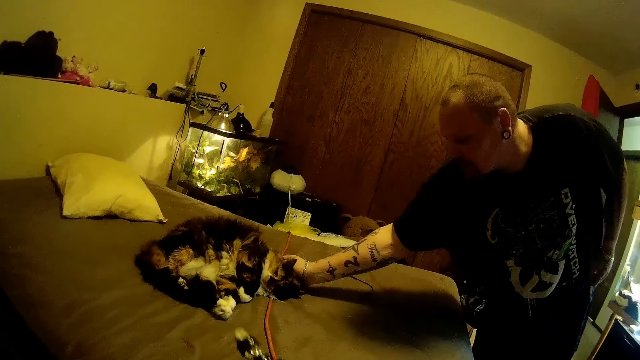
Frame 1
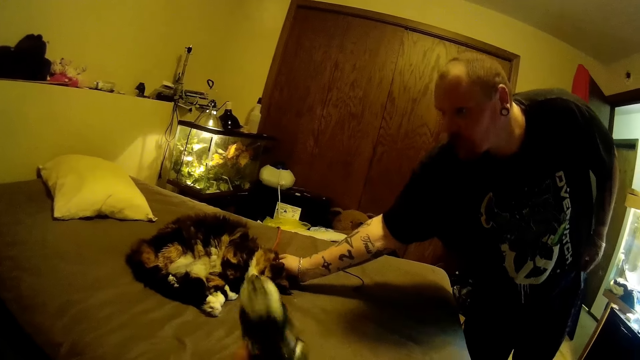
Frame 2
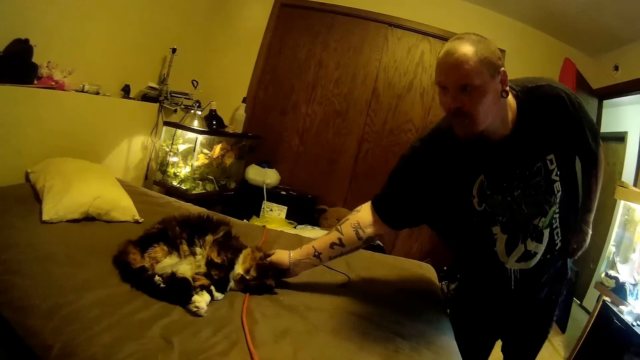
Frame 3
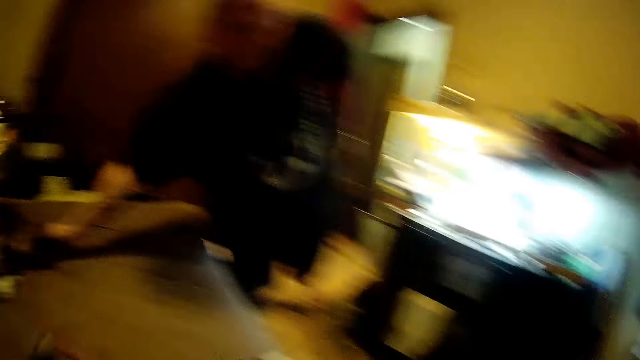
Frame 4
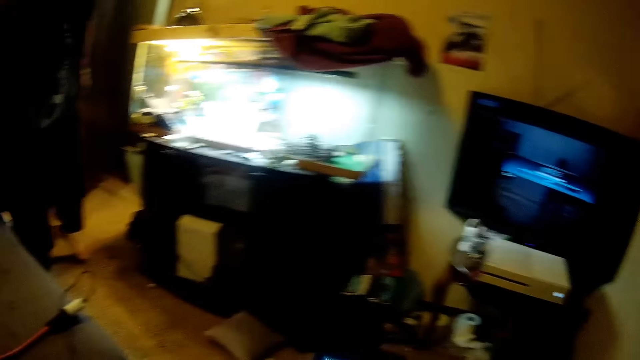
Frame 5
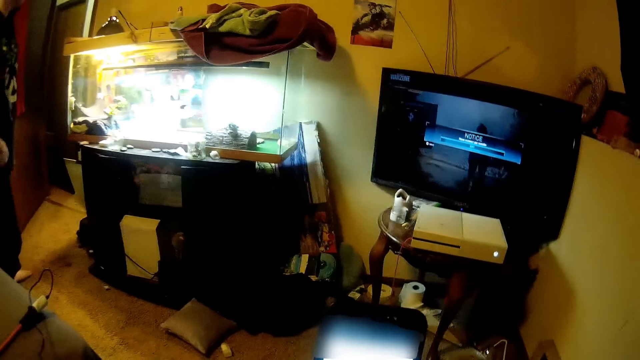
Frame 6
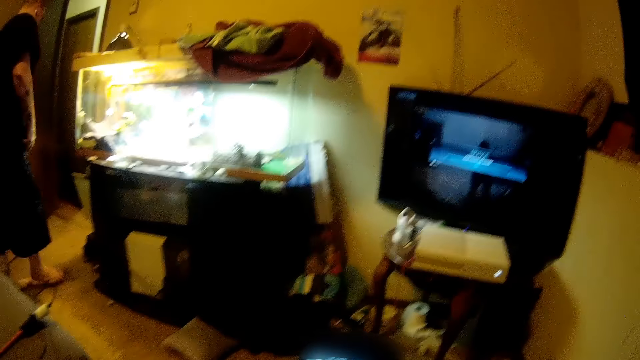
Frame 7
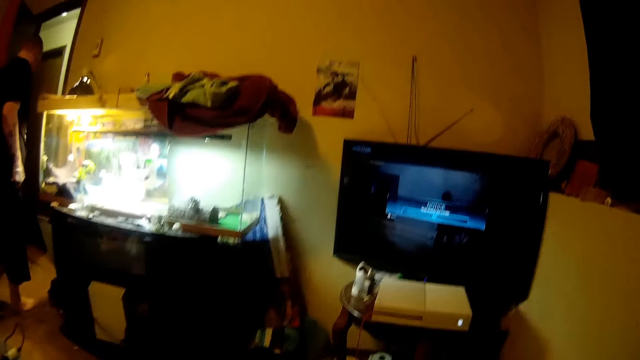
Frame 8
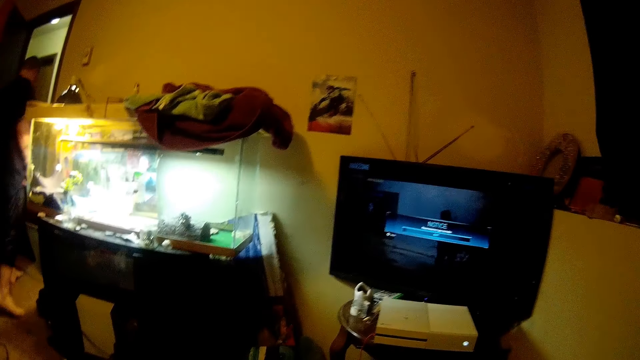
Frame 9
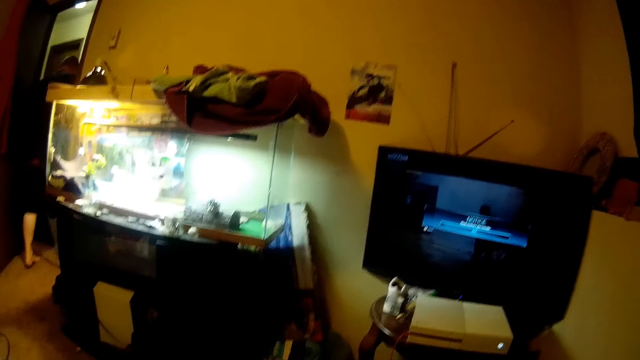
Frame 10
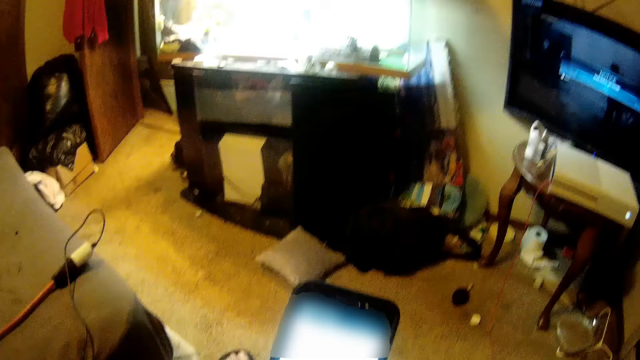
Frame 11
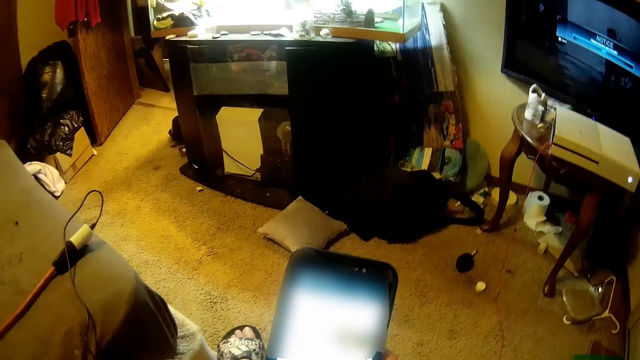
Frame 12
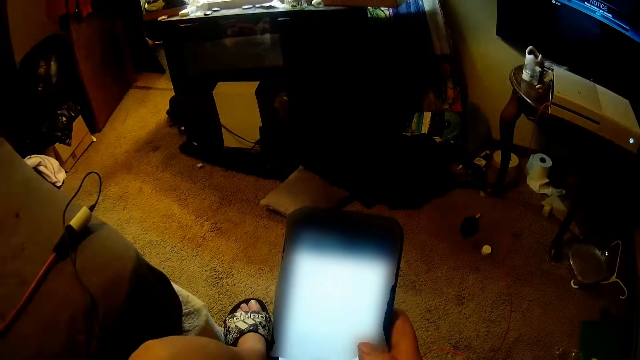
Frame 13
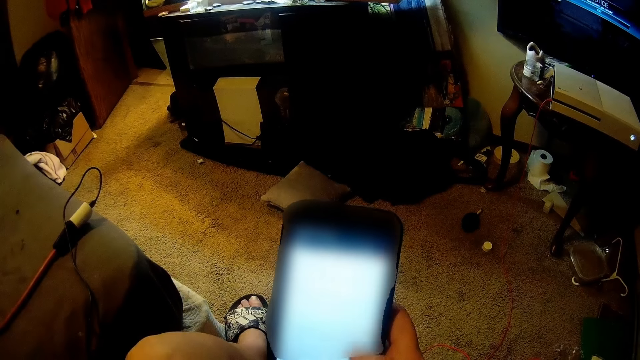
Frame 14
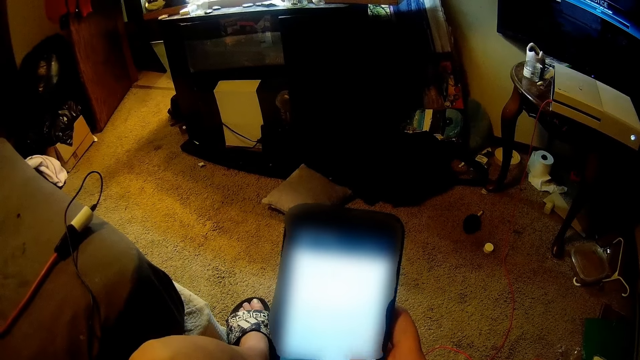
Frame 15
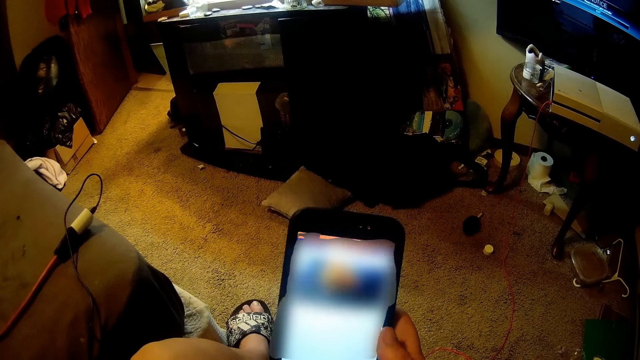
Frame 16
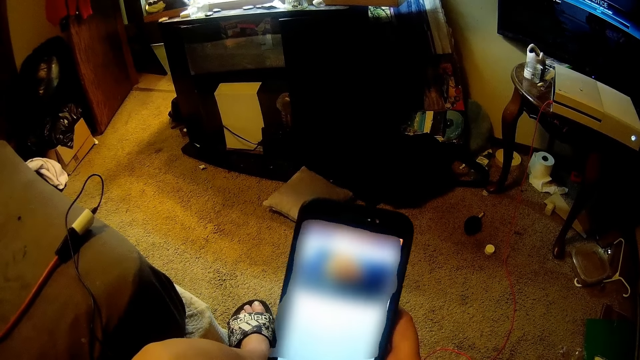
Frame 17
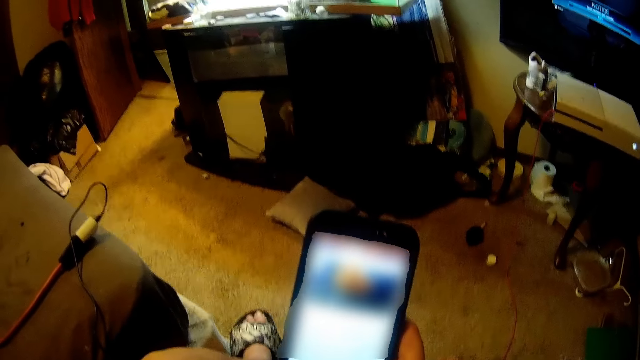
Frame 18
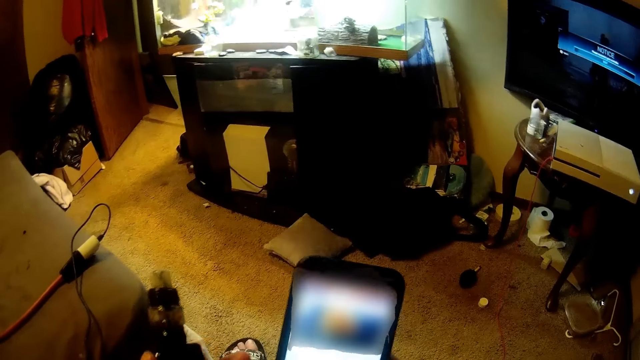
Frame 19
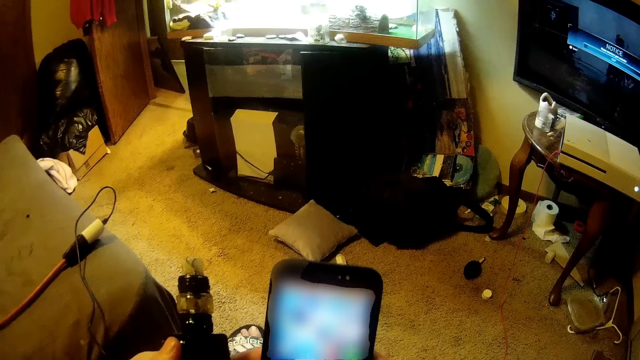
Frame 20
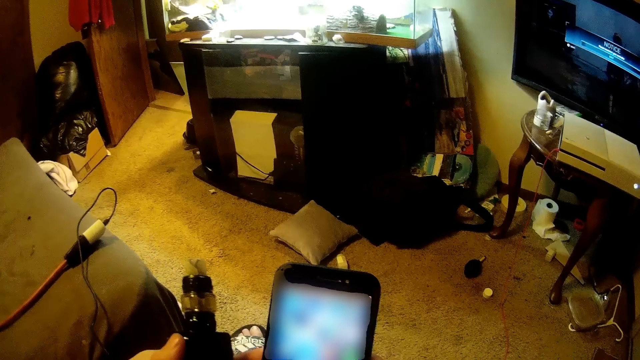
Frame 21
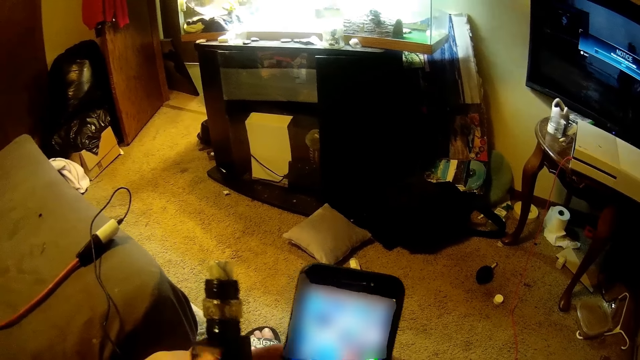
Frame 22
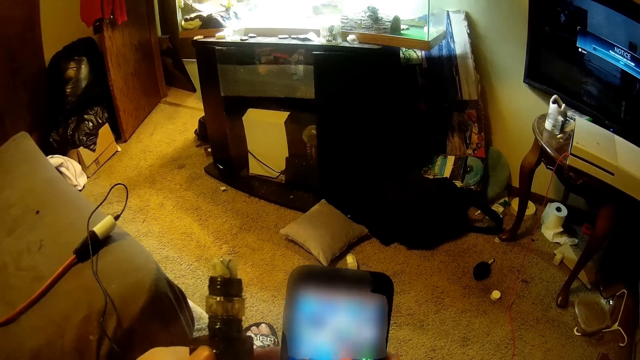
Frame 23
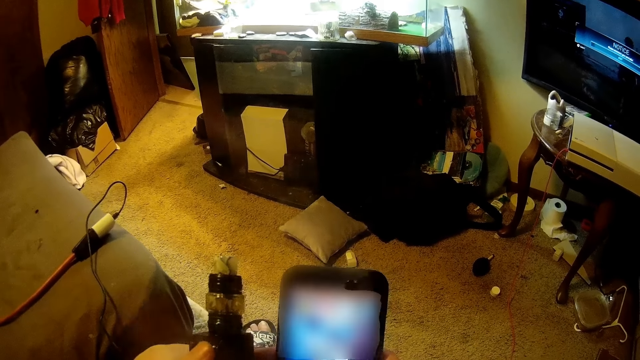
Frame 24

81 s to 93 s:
The man touches a cat on the bed. The man holds the dog. The camera wearer watches the television. The man leaves the room. The camera wearer presses the phone. They hold the phone.

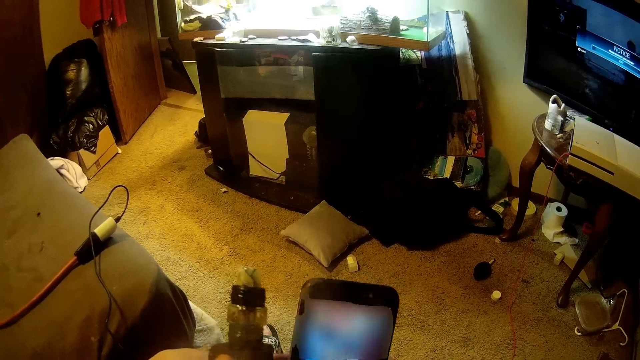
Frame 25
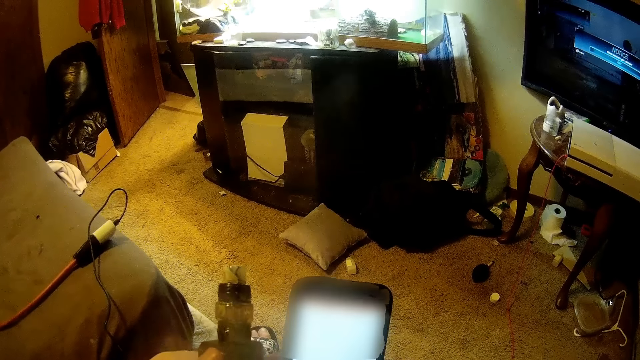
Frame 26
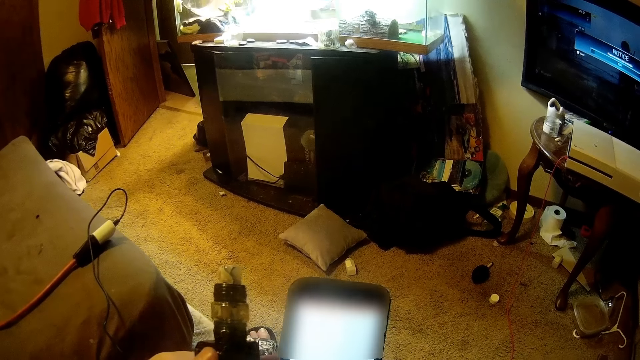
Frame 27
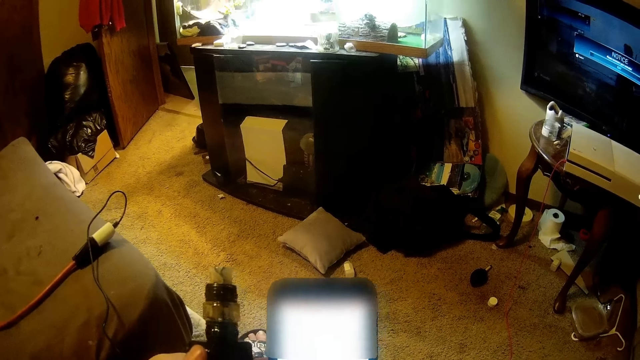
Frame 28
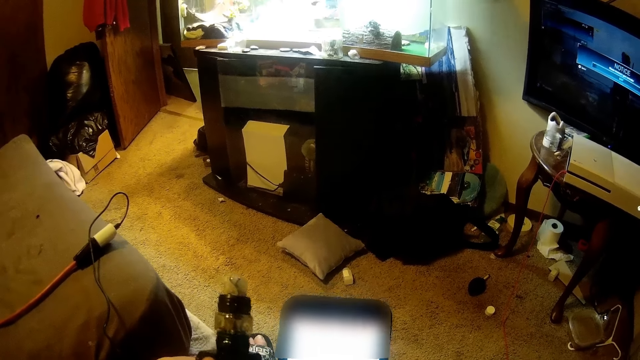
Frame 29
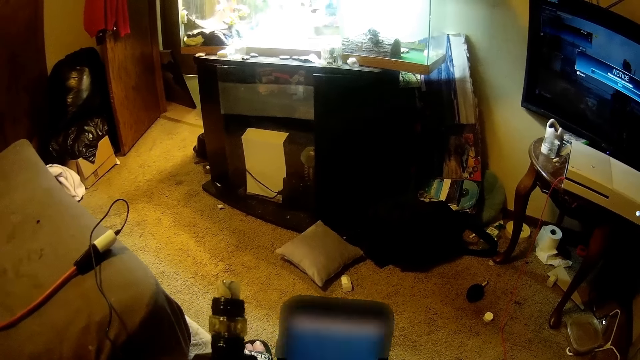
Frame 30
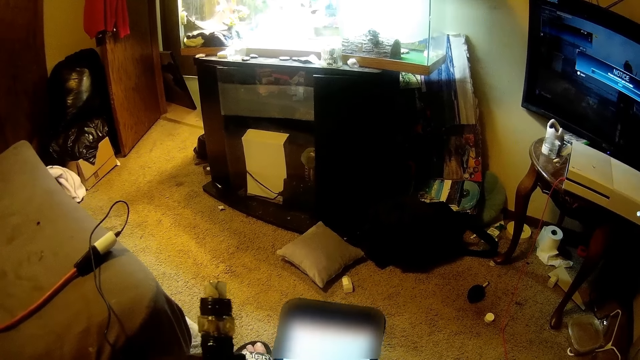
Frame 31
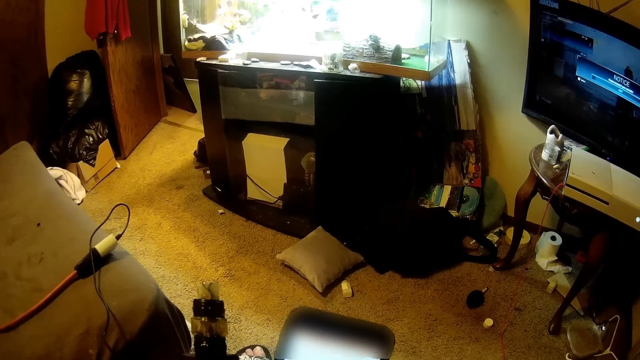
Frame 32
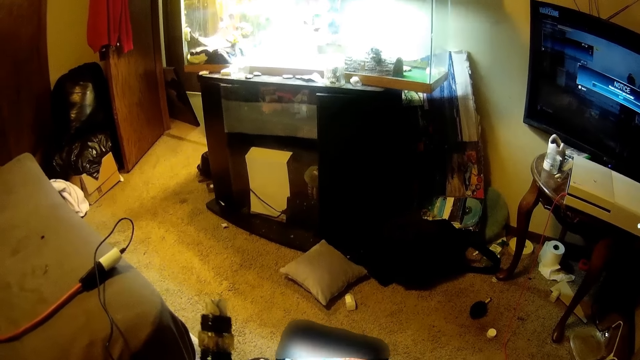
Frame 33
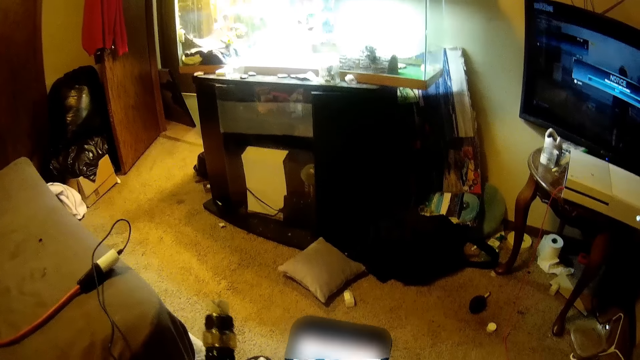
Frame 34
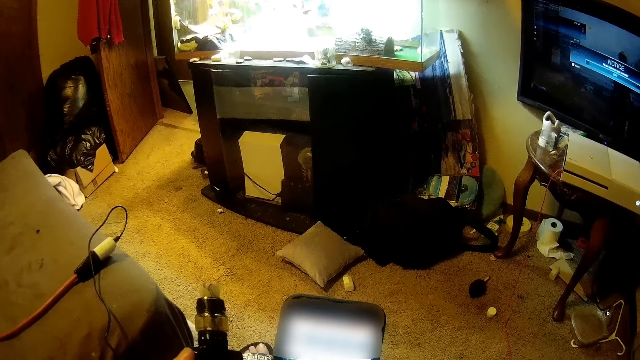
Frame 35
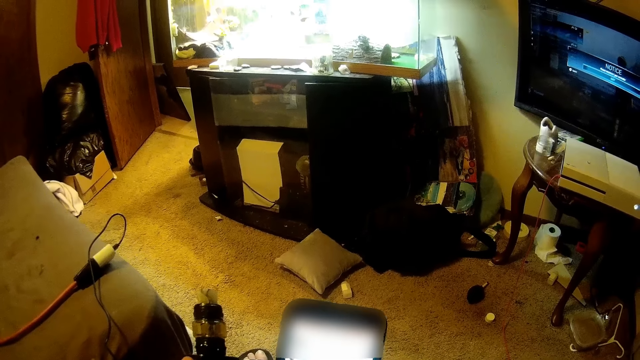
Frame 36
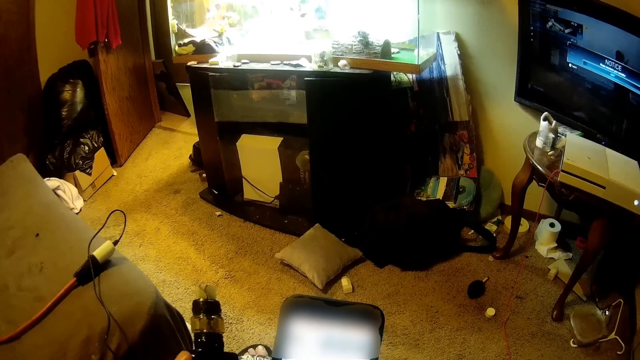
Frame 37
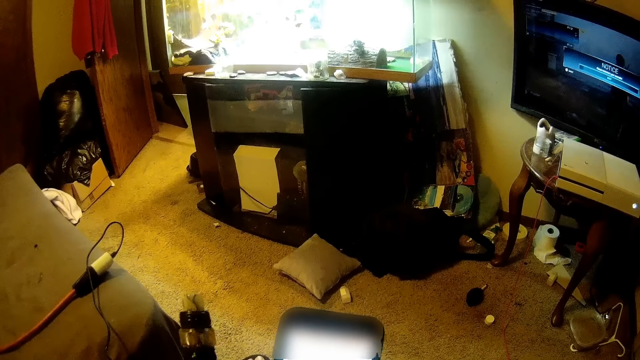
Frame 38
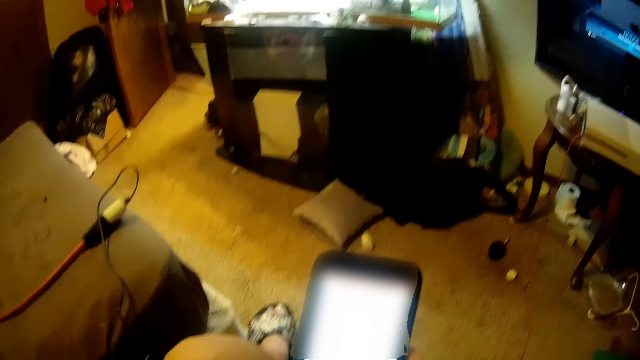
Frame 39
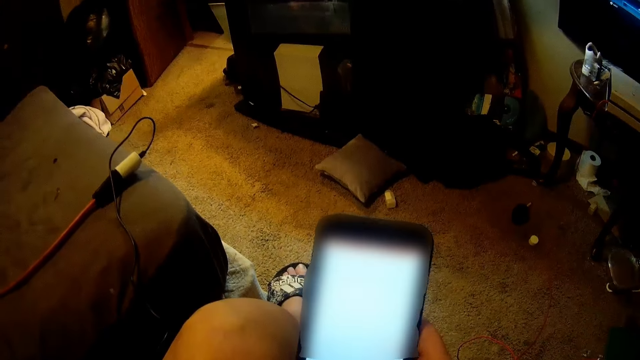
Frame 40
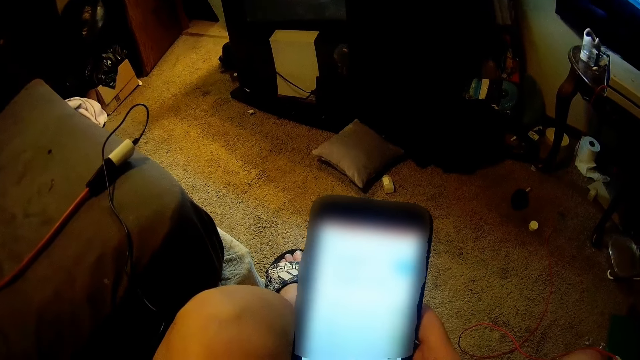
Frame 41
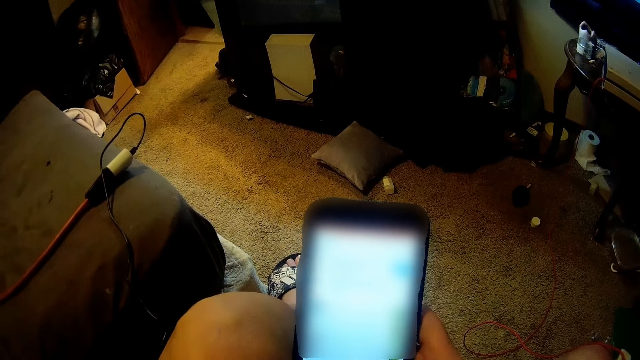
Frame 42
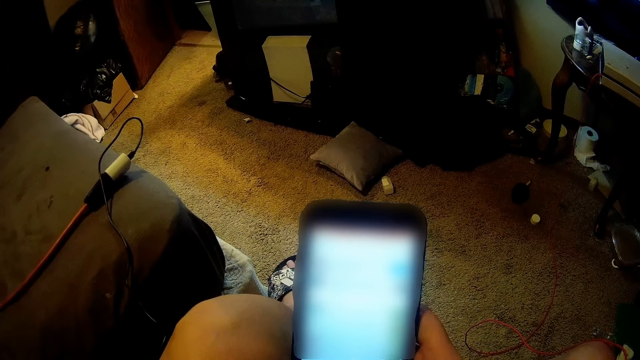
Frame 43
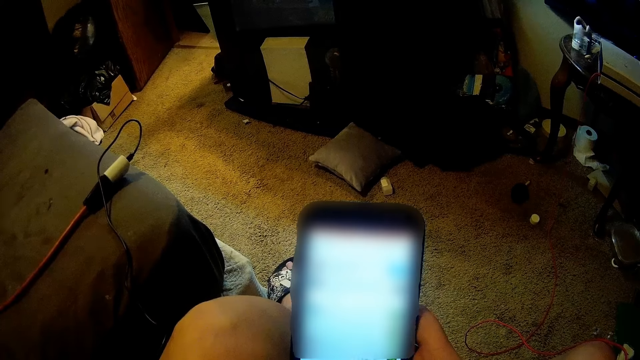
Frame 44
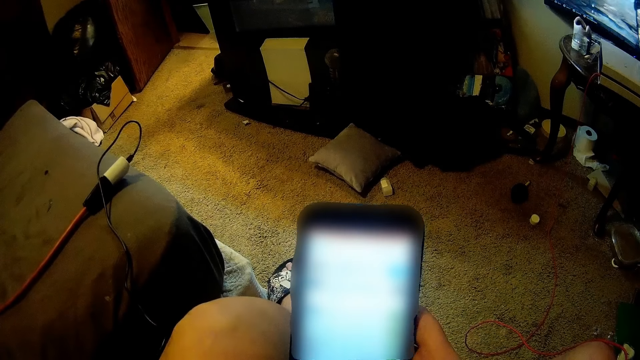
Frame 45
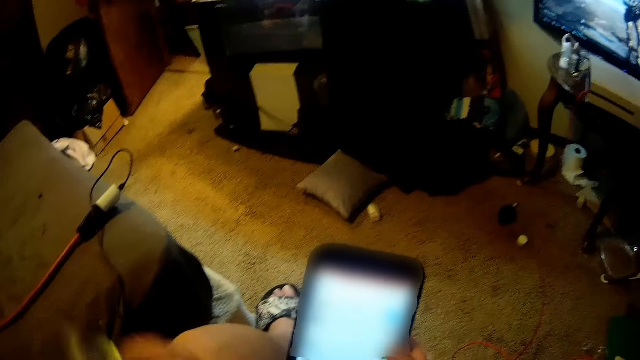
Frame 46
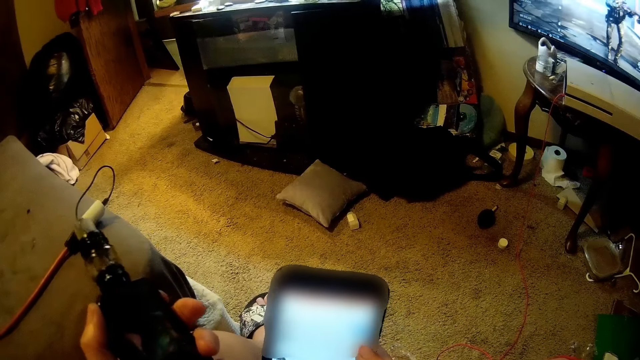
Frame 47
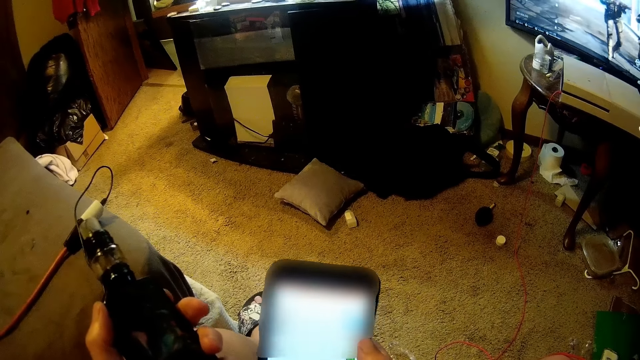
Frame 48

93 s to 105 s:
The camera wearer operates on the phone.
